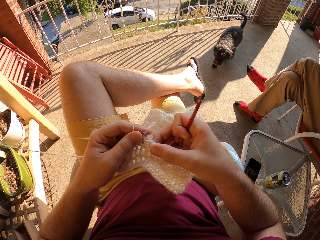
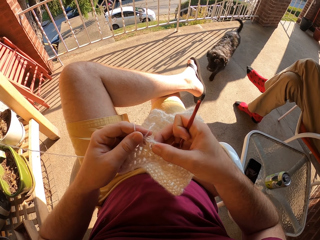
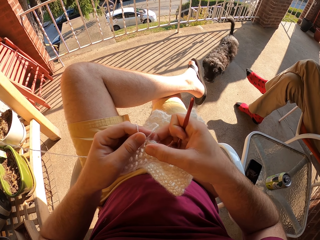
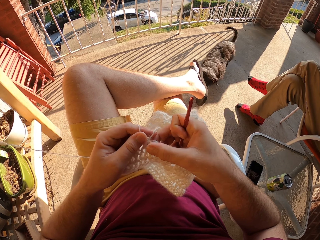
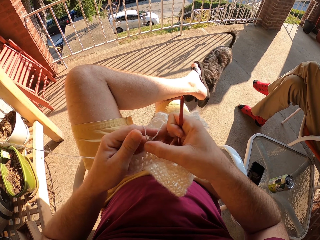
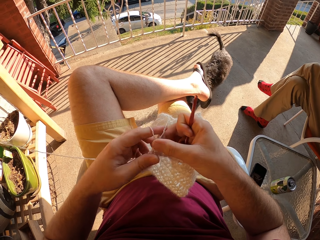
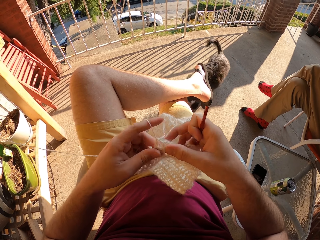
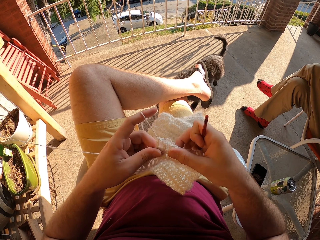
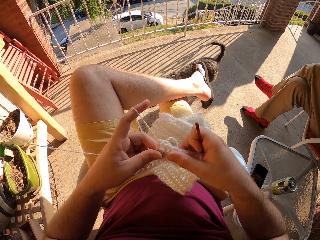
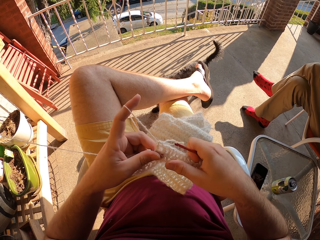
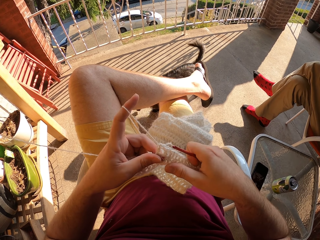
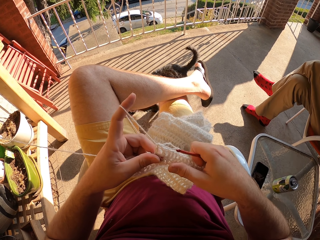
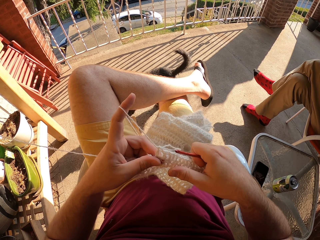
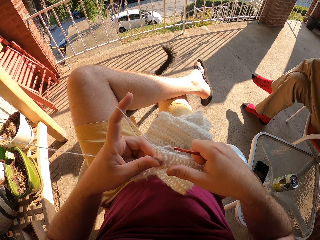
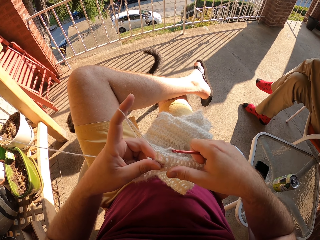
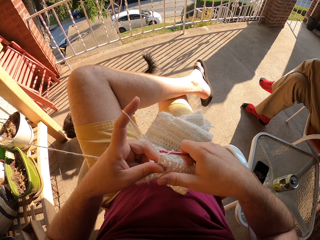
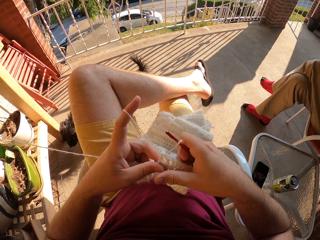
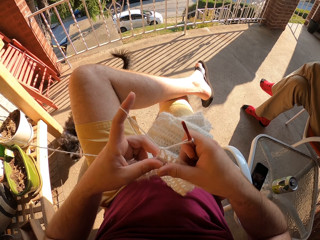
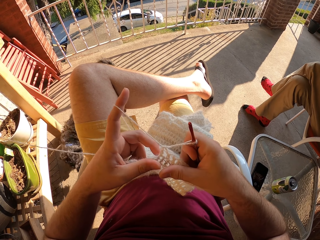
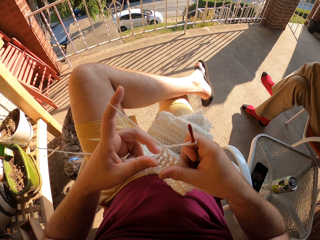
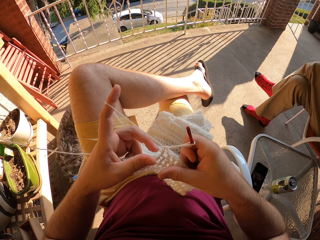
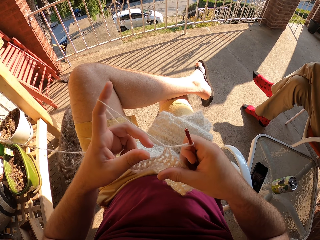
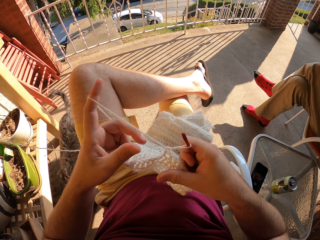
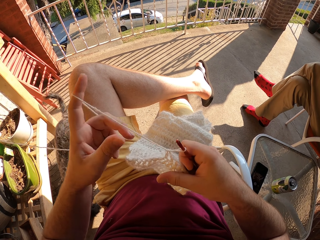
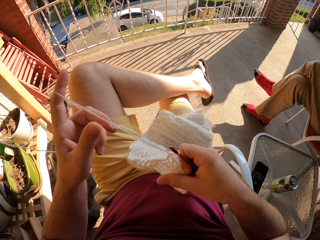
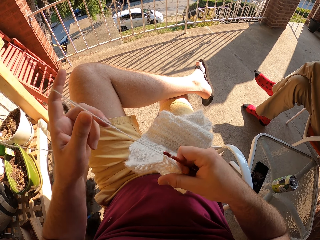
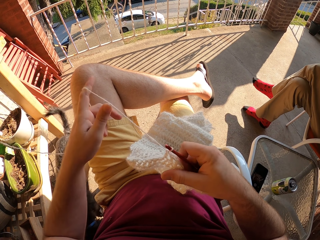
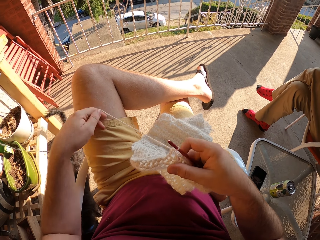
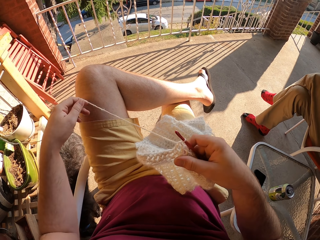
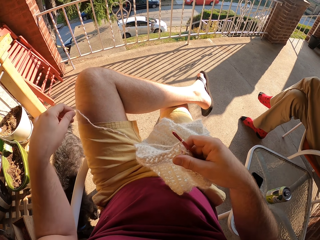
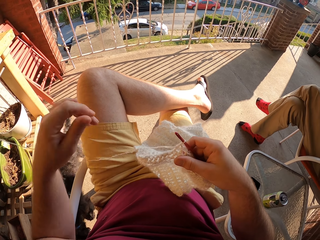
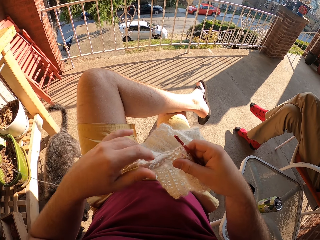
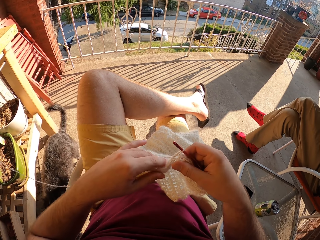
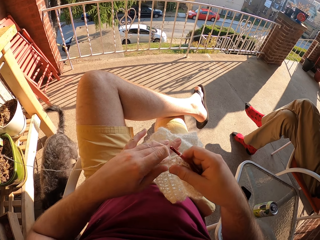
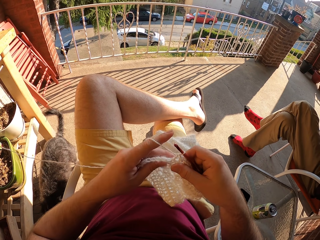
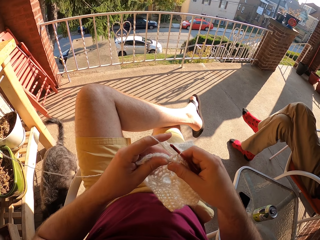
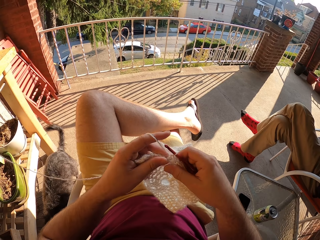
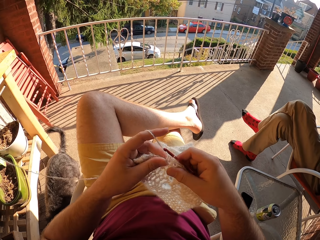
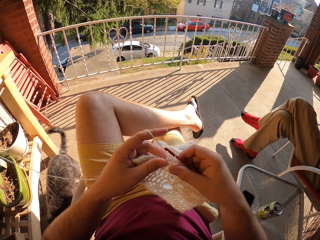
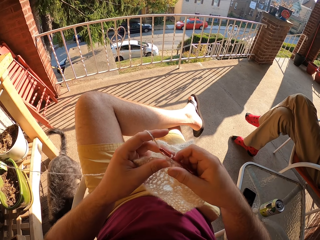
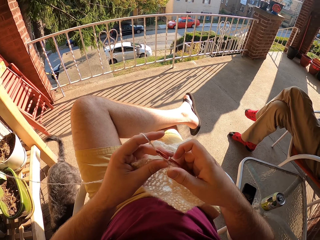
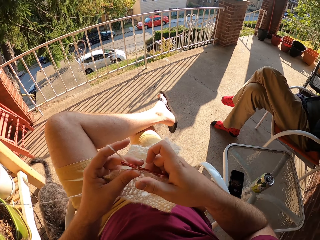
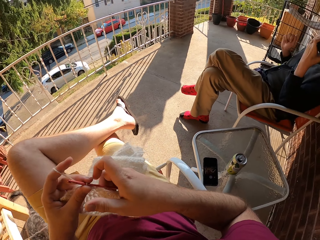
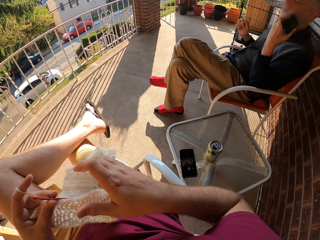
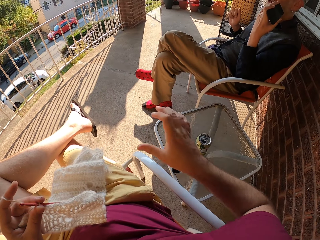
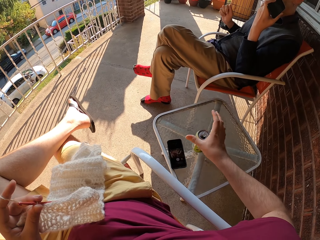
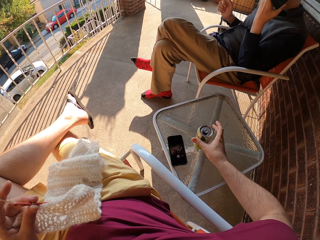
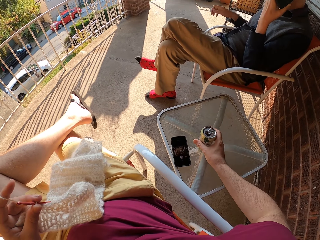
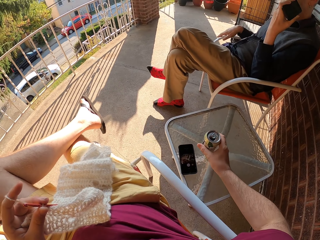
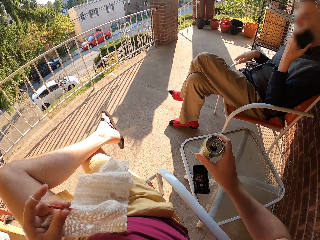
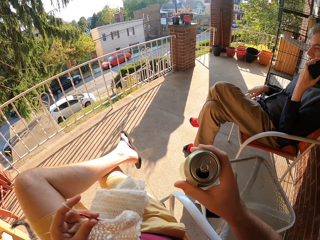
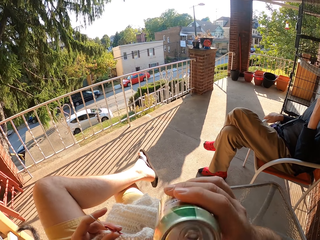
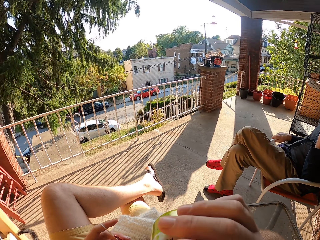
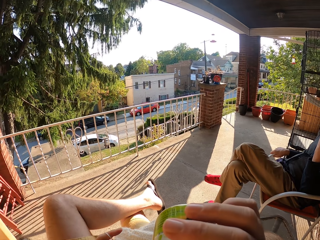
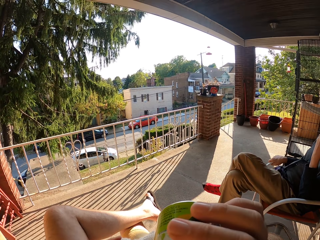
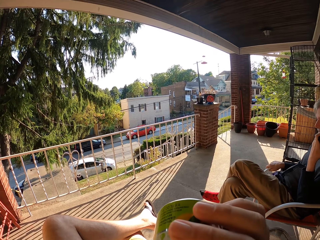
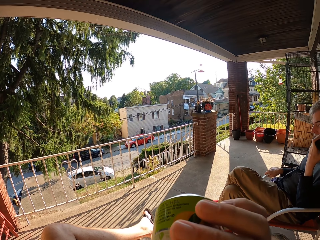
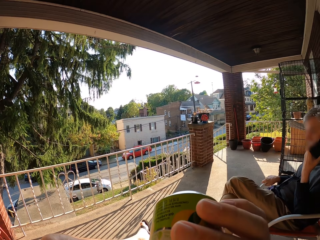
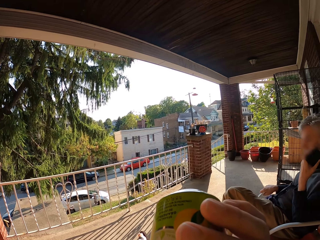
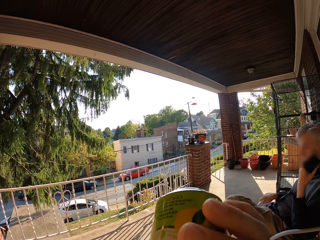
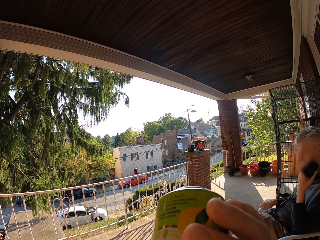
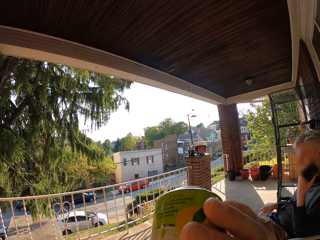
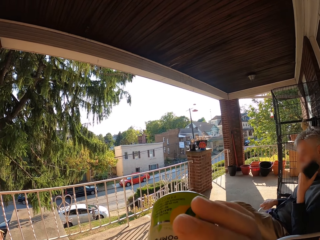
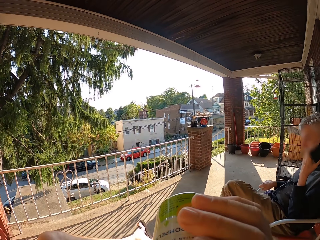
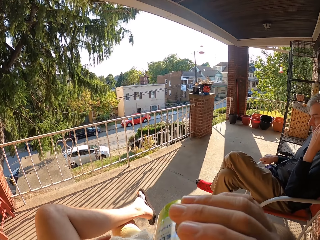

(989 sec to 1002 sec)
The camera wearer adjusts the thread. They pick up the drink can and sip the drink.

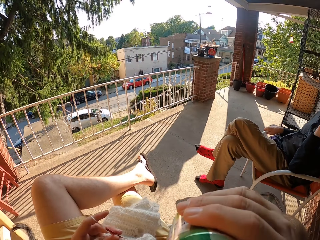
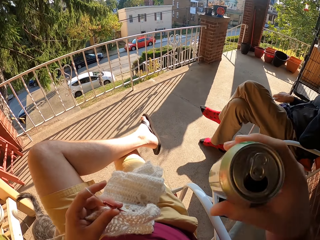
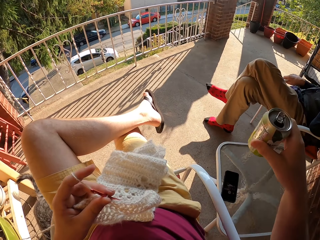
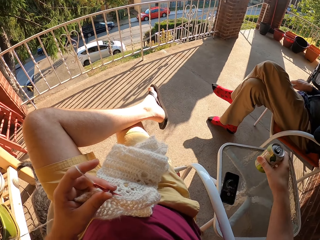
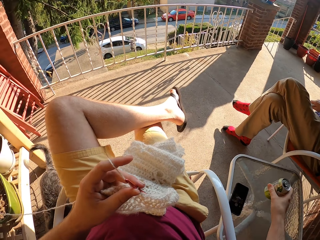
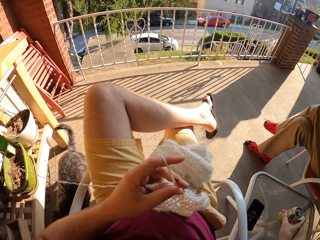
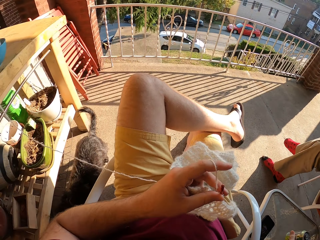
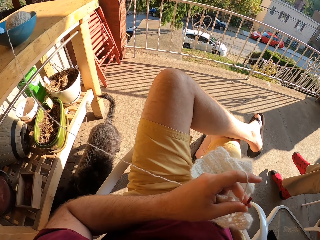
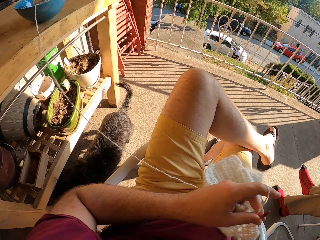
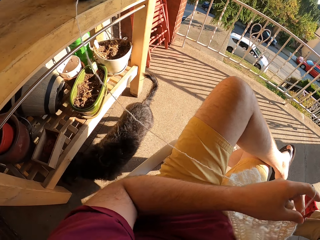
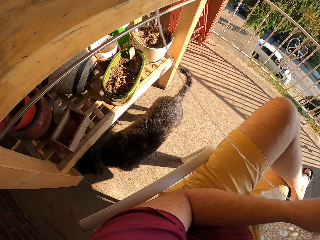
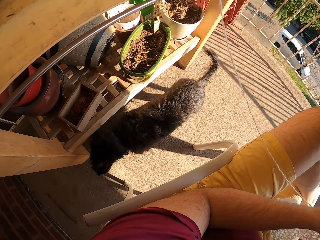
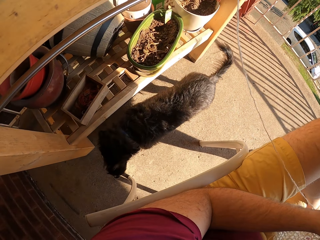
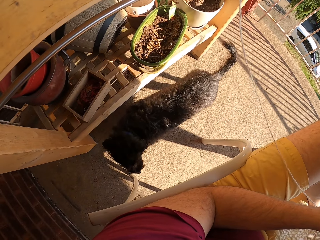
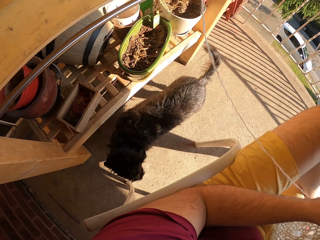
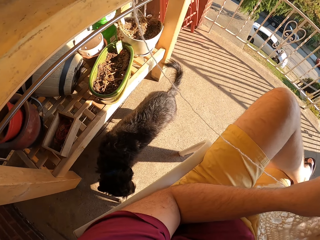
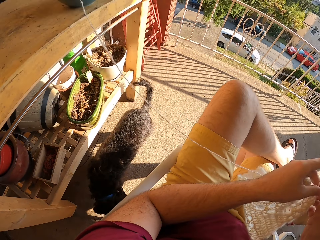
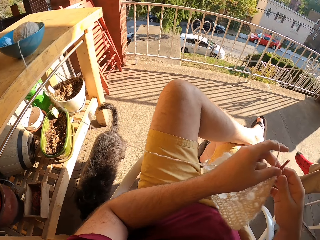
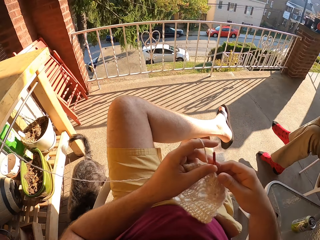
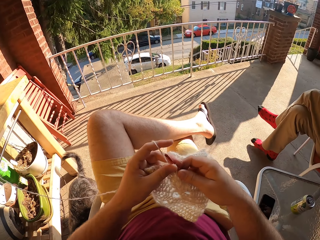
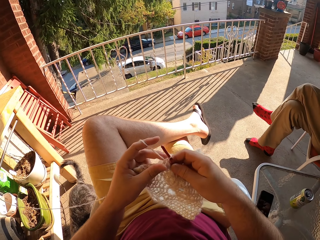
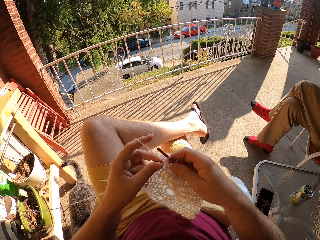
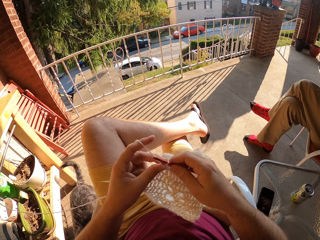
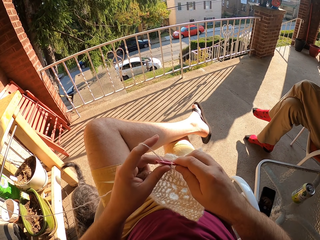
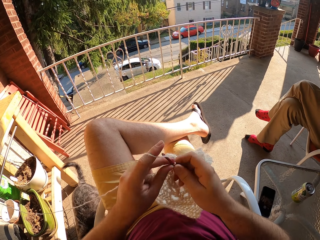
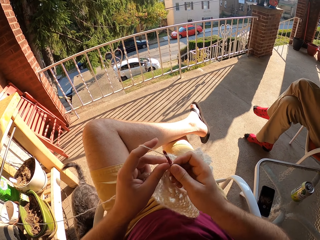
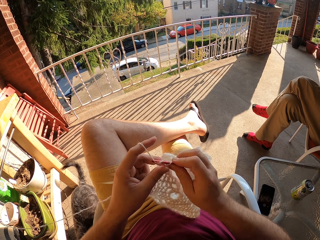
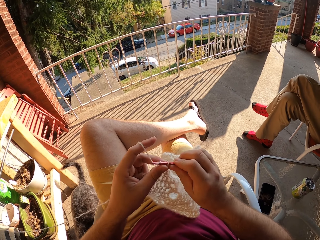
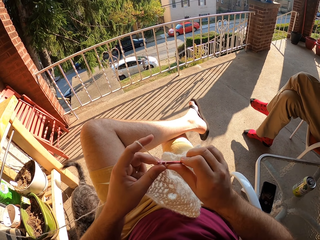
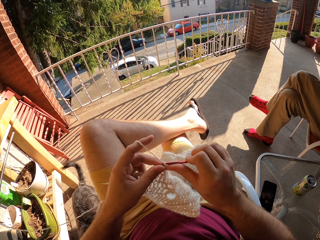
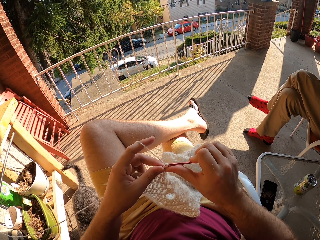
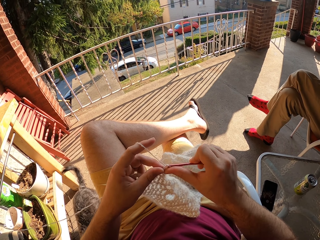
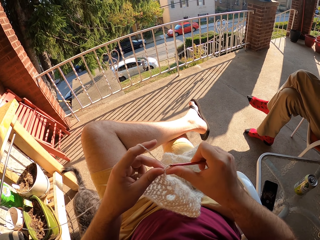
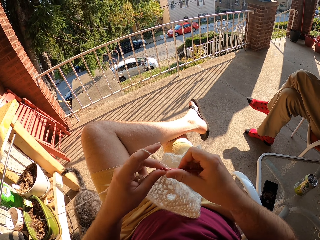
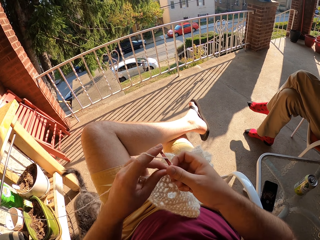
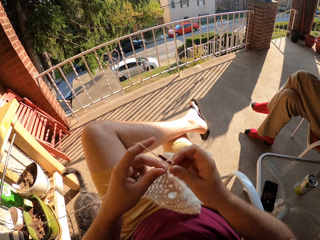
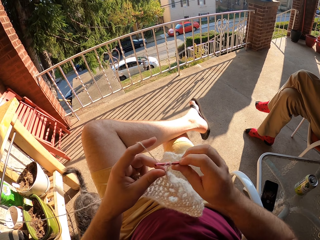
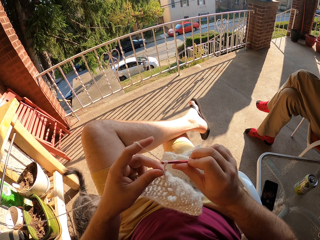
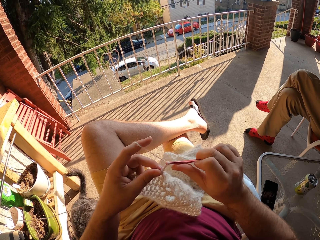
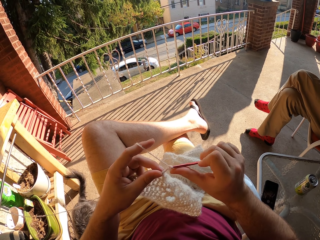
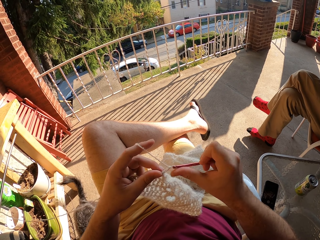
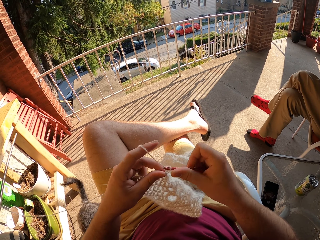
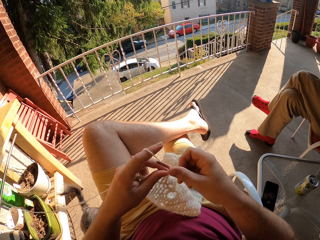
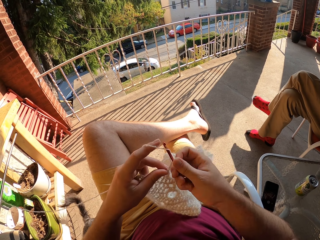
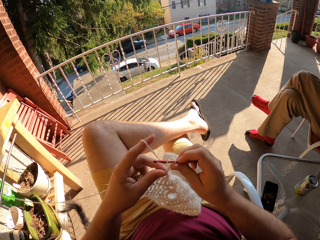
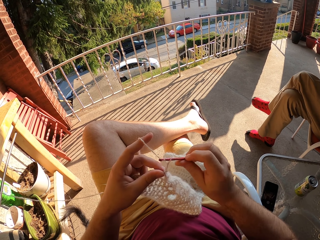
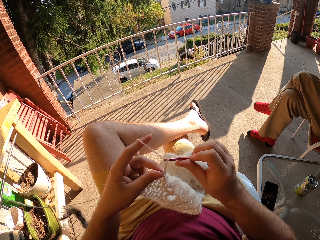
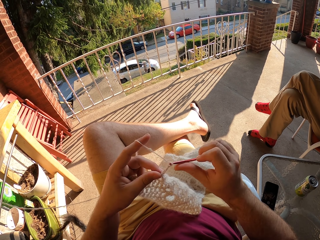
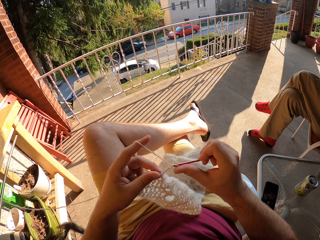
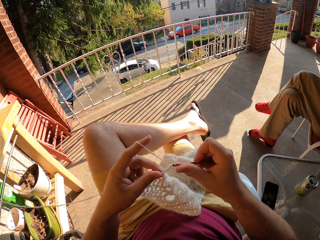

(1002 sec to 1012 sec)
The camera wearer puts the drink on the side table. They crochet the fabric with a crochet hook.
